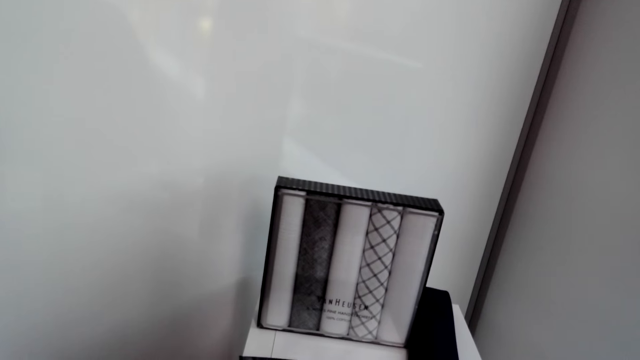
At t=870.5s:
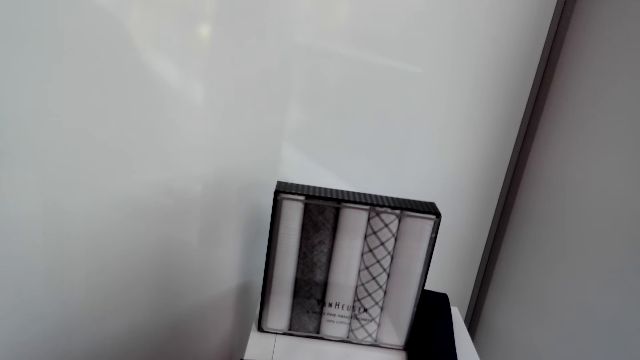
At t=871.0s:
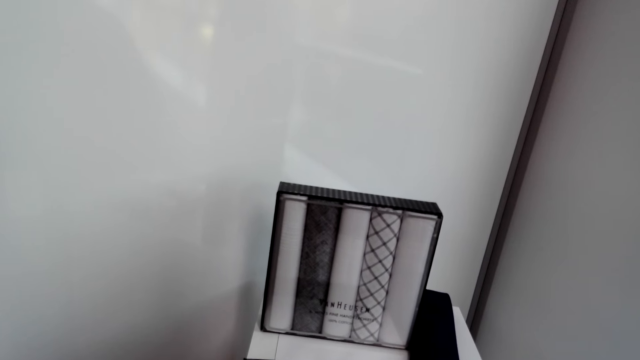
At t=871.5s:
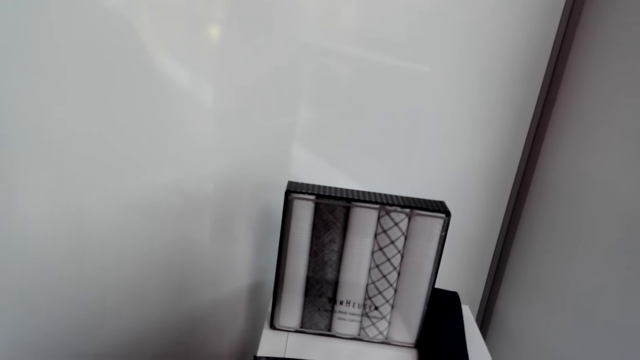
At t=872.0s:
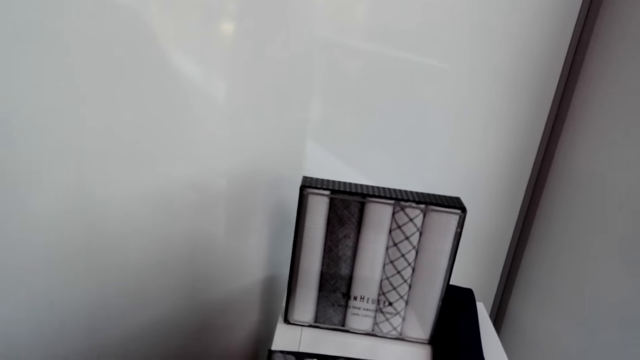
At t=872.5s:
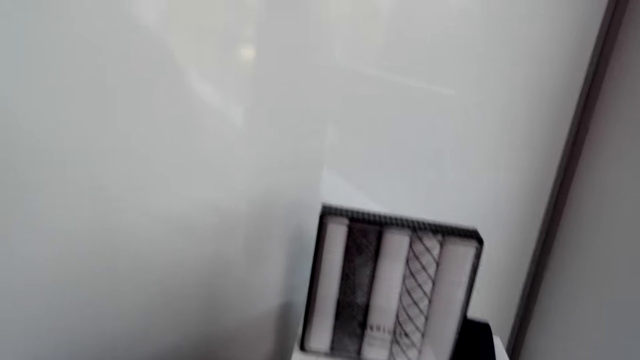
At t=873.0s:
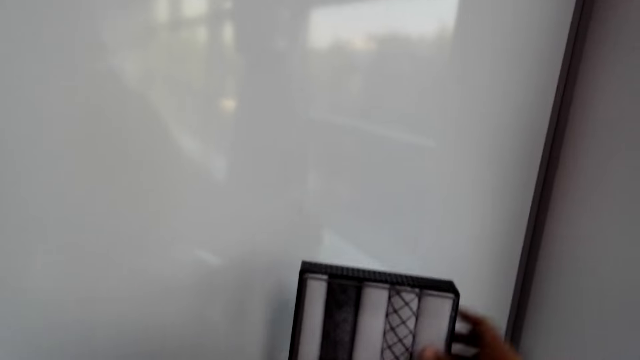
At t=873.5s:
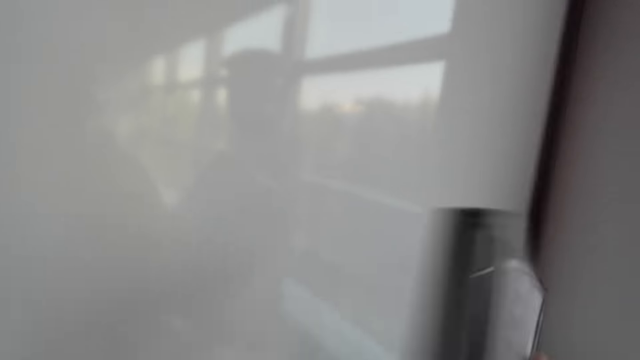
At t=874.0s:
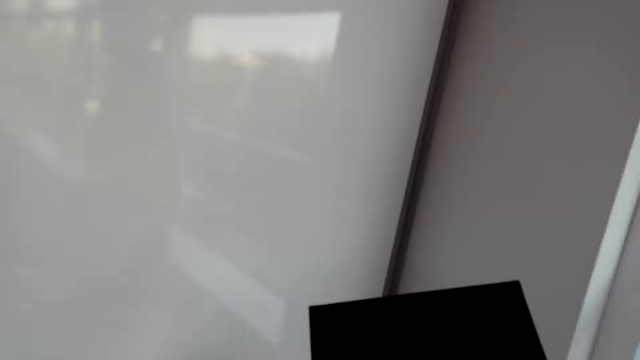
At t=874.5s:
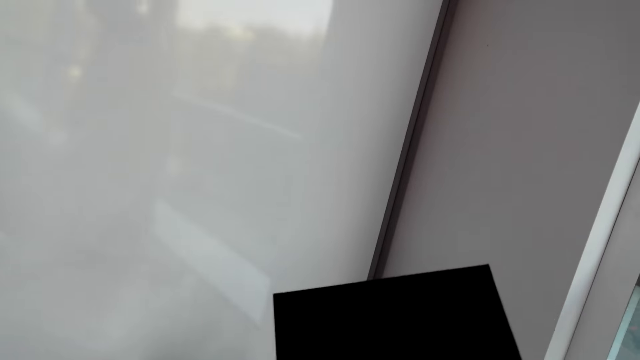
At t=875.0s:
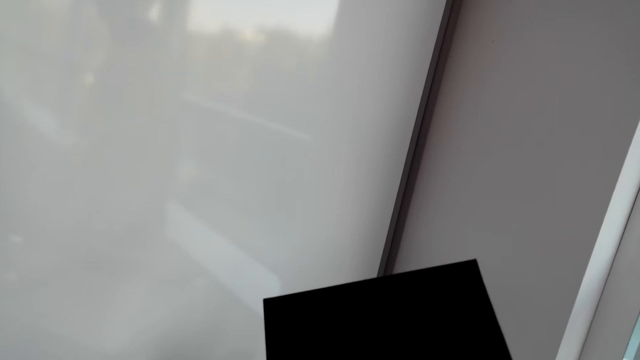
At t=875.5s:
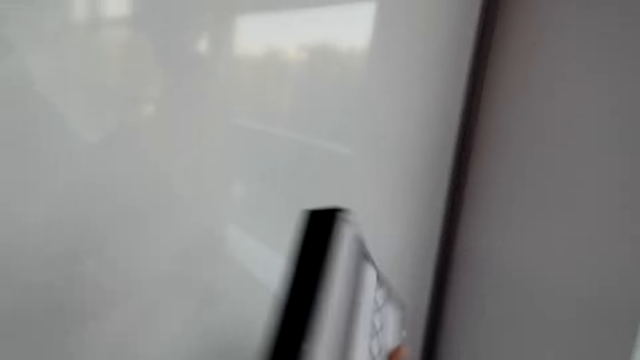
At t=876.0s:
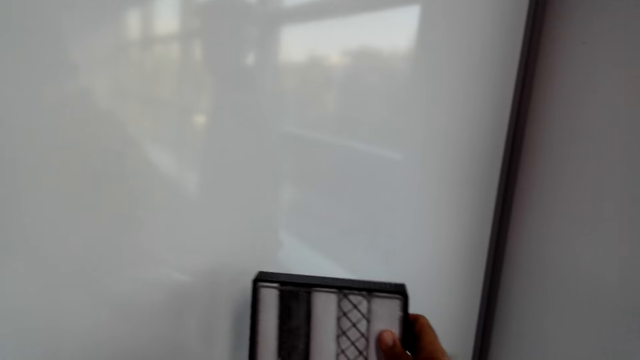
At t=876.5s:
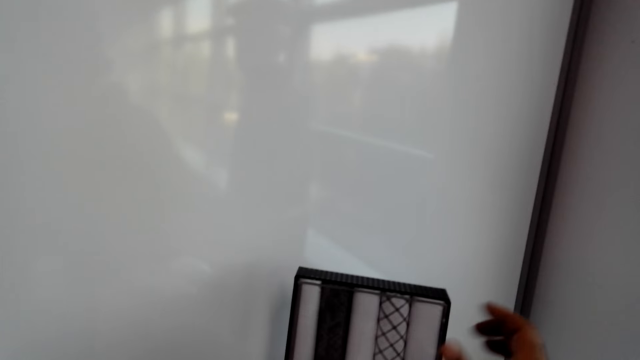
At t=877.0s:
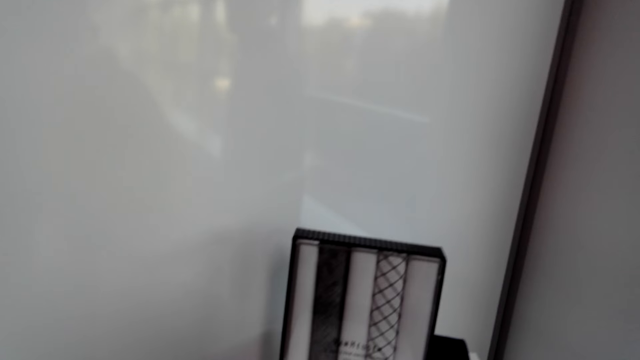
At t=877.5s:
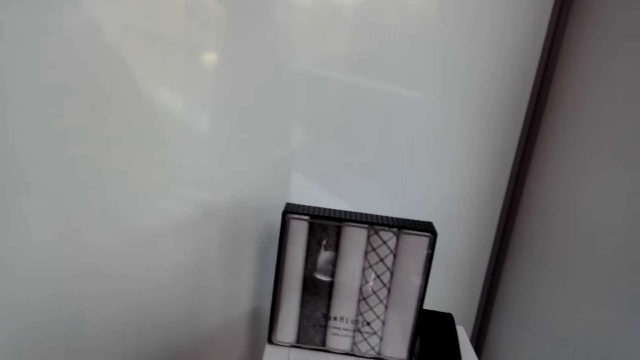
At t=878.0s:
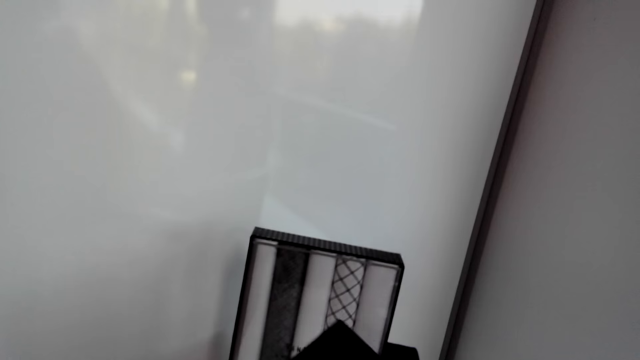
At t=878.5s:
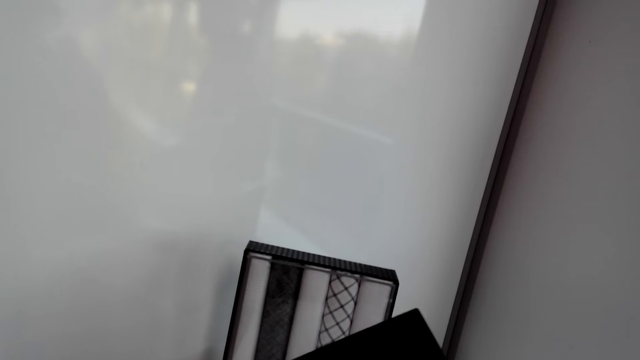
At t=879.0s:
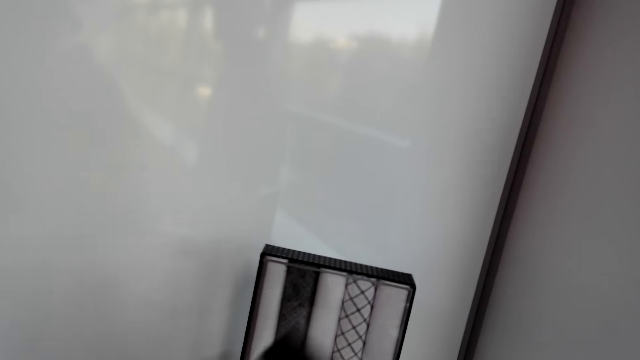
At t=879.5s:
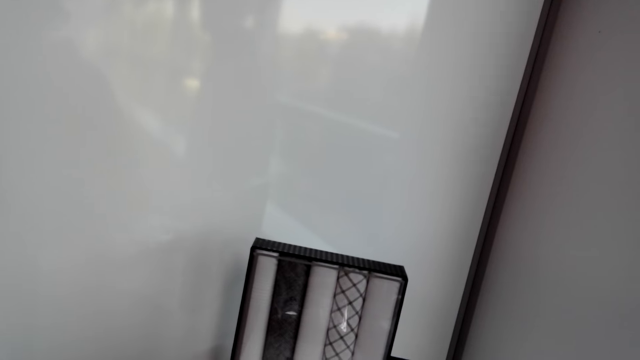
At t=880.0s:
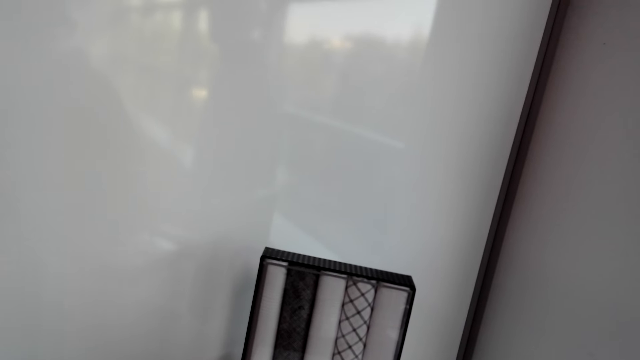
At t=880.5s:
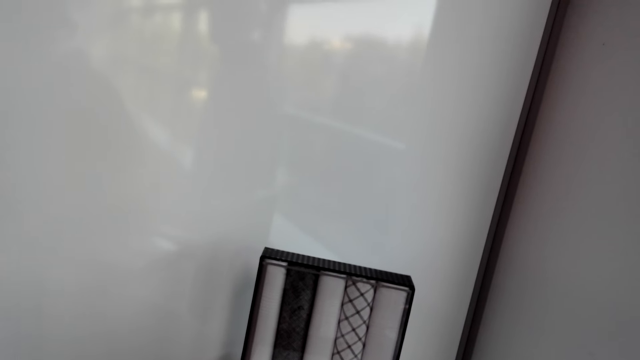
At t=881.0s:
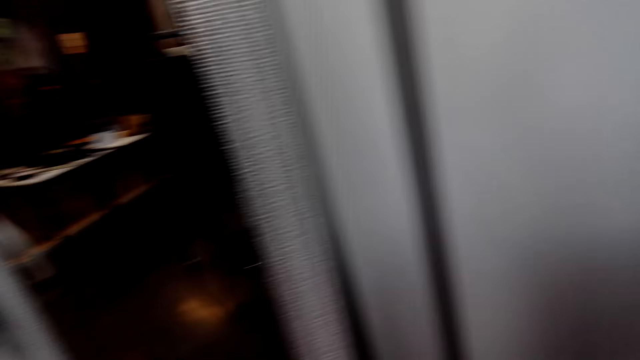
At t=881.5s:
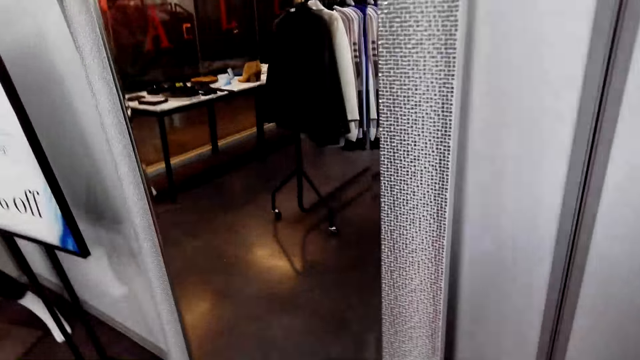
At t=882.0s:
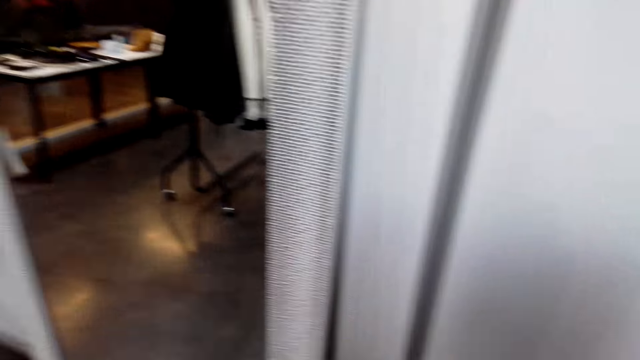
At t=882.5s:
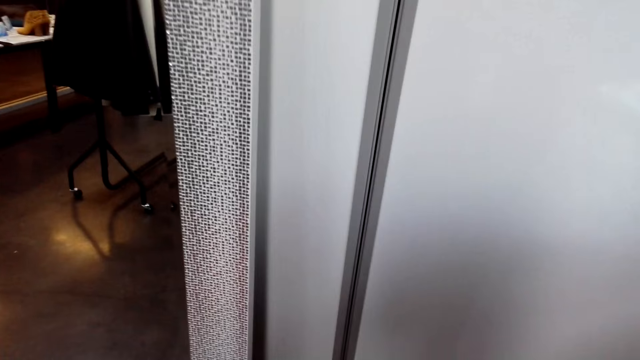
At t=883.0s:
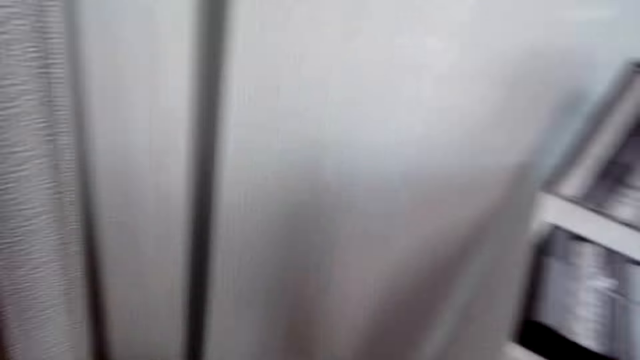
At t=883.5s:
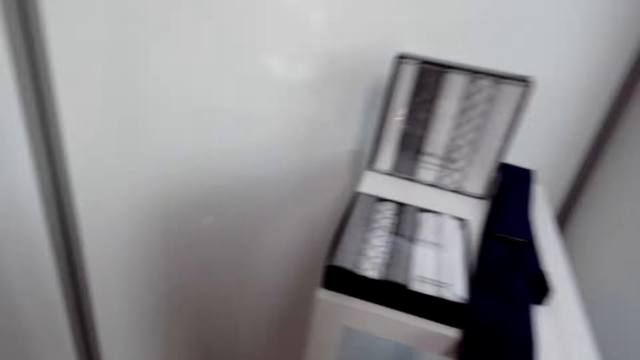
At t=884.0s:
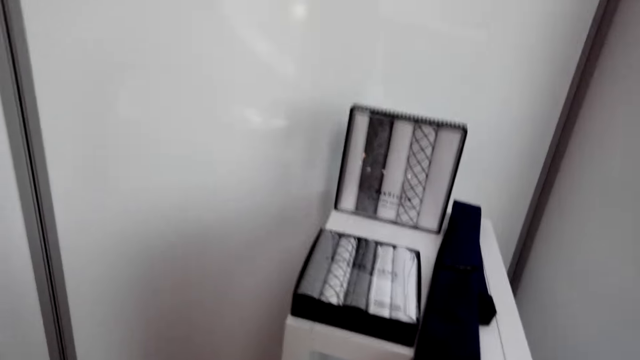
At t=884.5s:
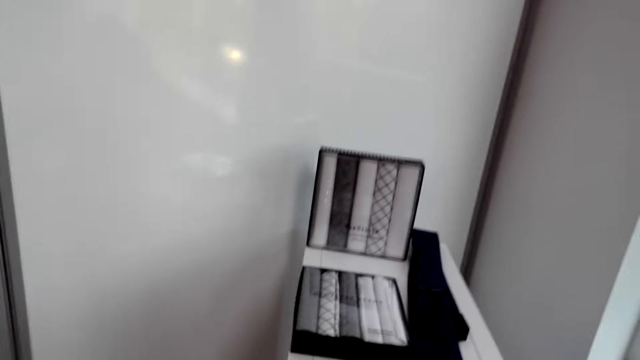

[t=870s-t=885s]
The camera wearer picks up a box of handkerchiefs. They turn the box of handkerchiefs. They tilt the box. They turn the box of handkerchiefs again. They put the box of handkerchiefs on the shelf. They pick another box of handkerchiefs. They look around the shop.

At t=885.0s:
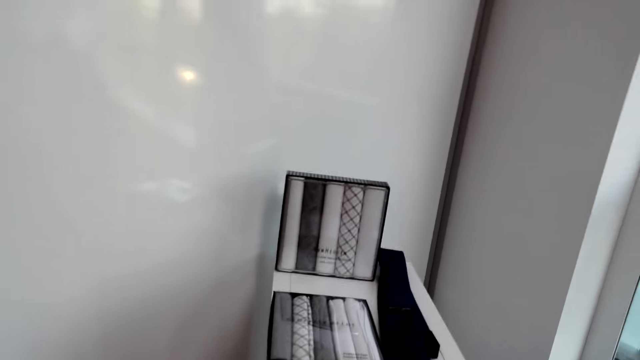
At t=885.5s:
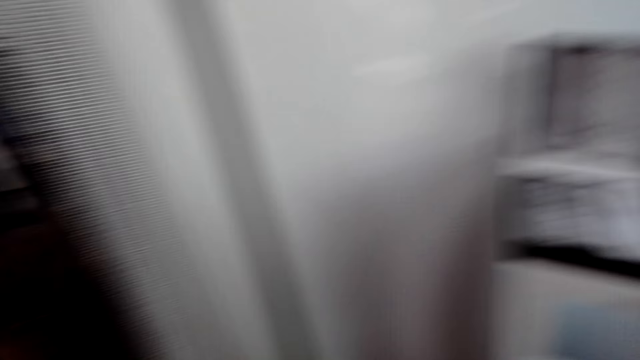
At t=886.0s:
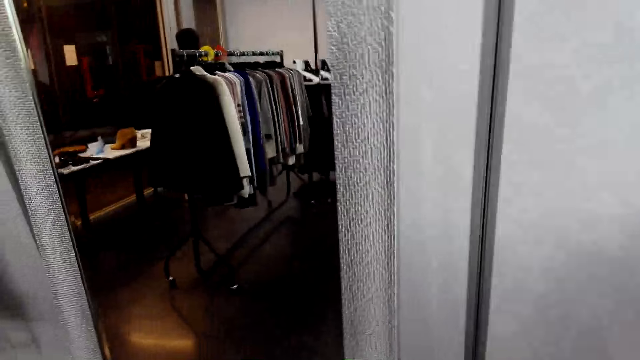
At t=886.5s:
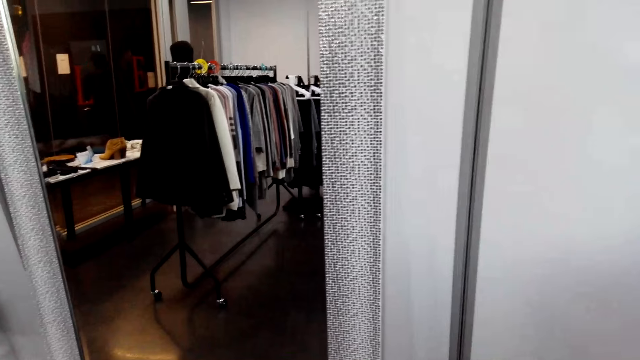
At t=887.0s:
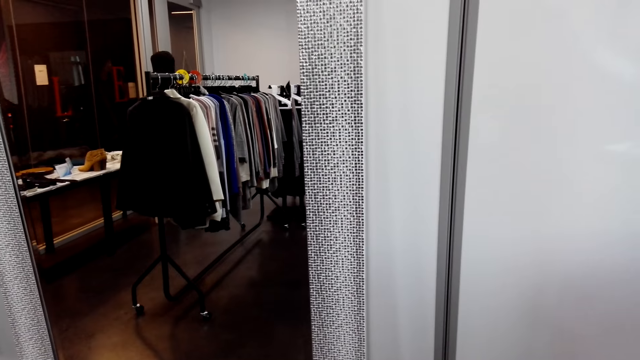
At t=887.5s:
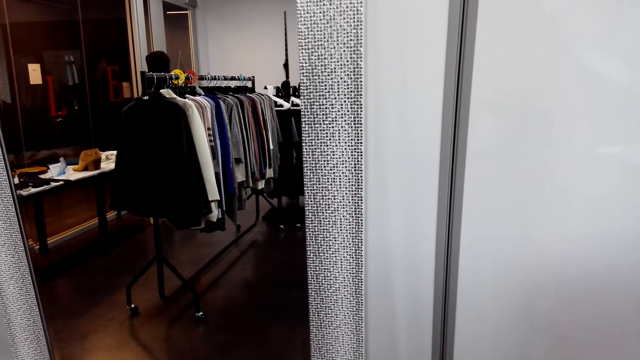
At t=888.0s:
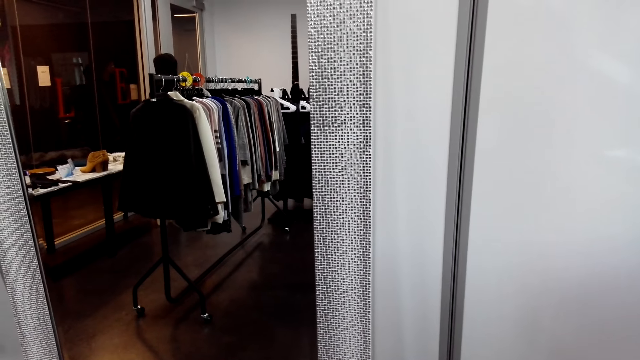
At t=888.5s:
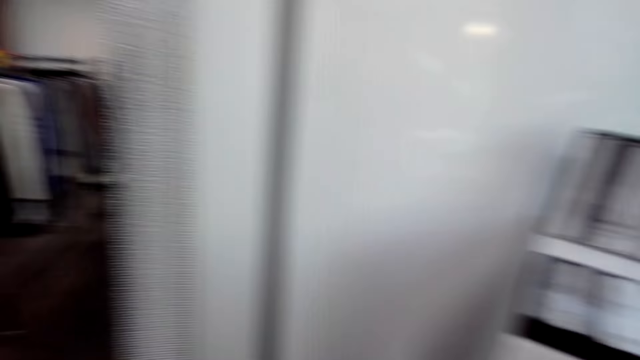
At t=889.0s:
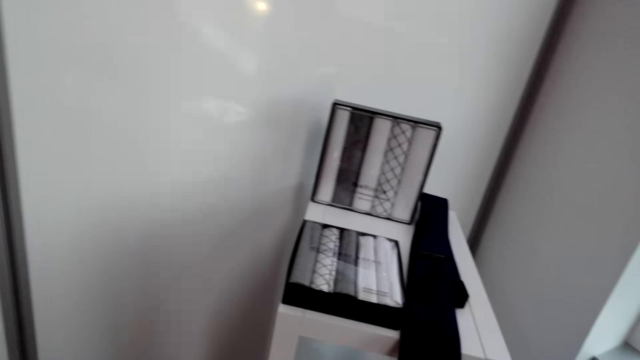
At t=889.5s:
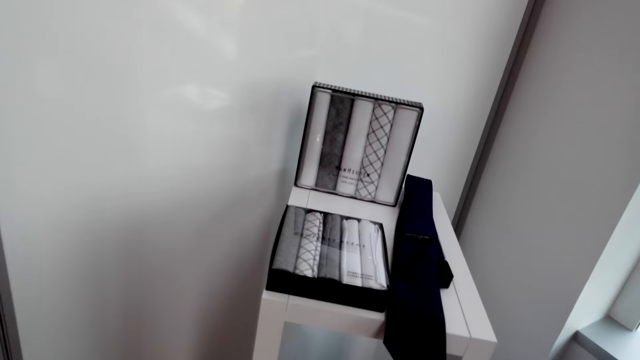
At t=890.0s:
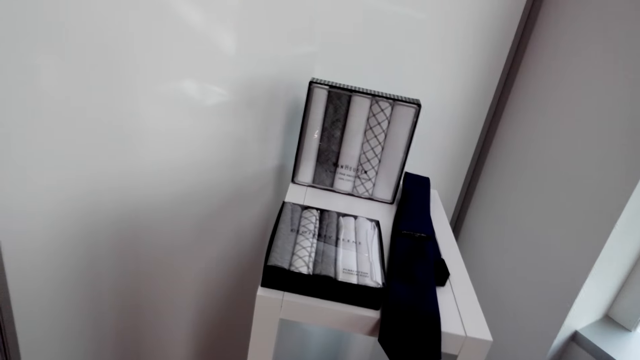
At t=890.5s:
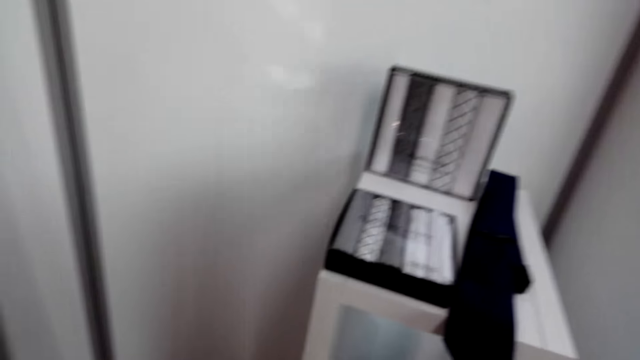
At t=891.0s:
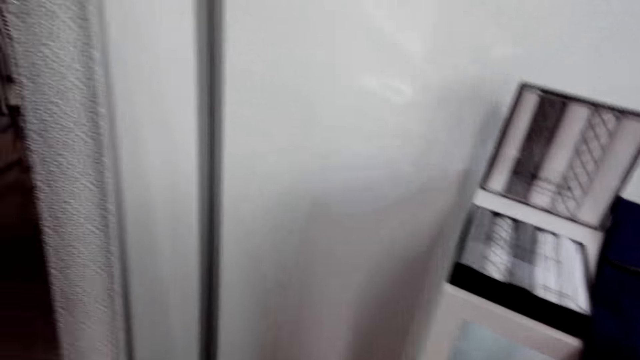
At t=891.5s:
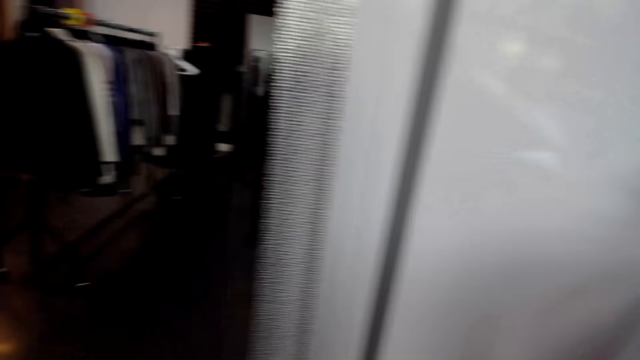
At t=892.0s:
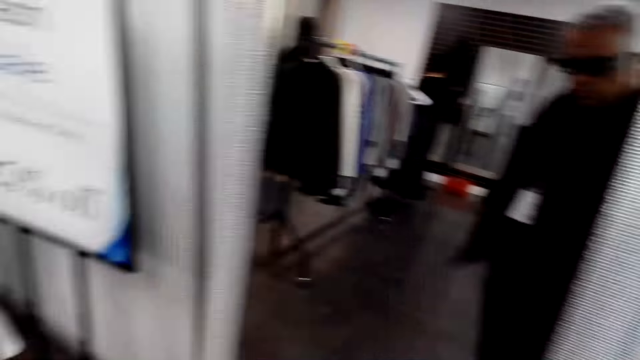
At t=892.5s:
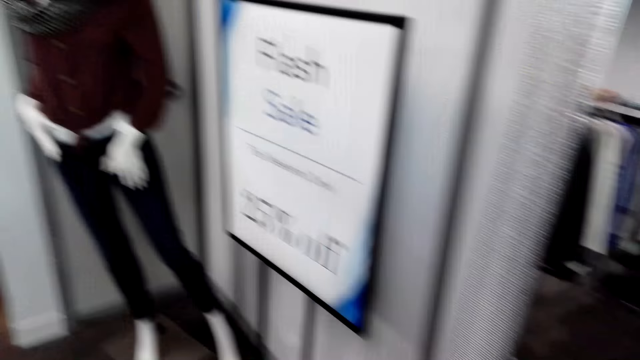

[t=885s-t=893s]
The camera wearer walks around the shop. They look around the shop.
